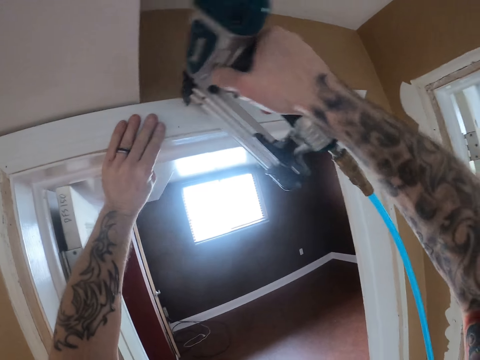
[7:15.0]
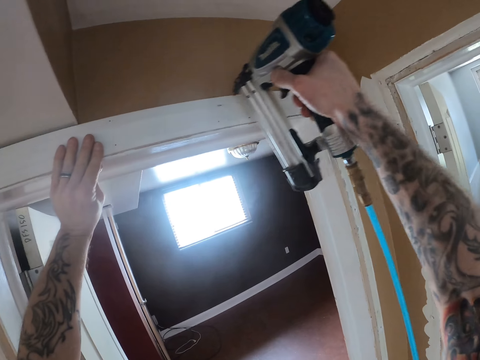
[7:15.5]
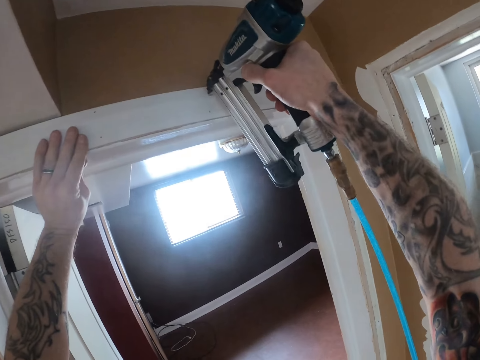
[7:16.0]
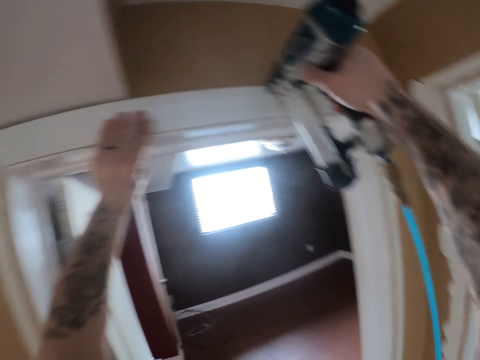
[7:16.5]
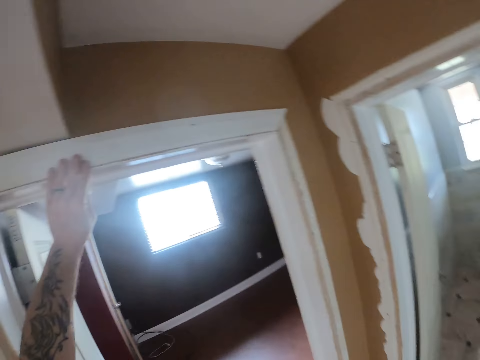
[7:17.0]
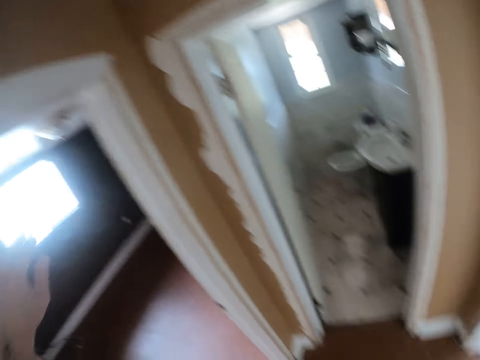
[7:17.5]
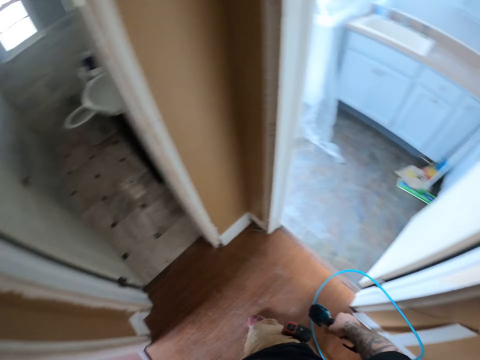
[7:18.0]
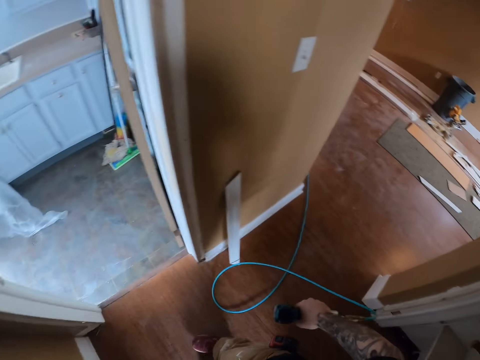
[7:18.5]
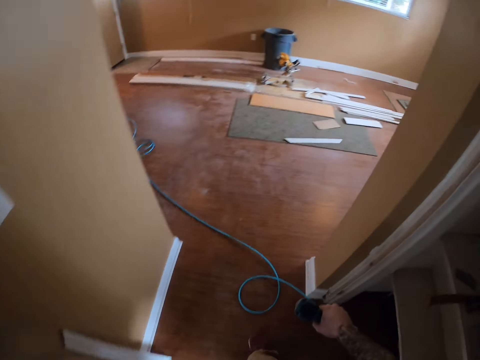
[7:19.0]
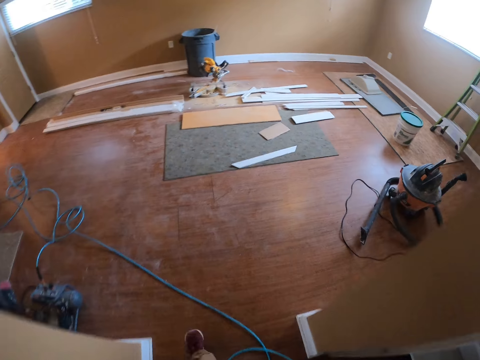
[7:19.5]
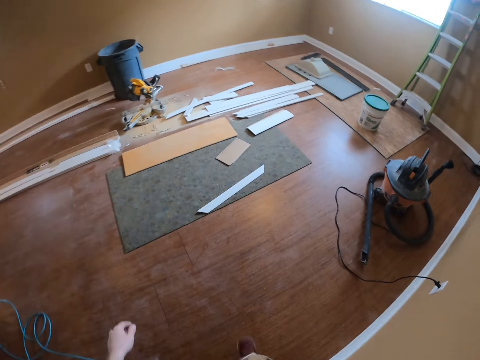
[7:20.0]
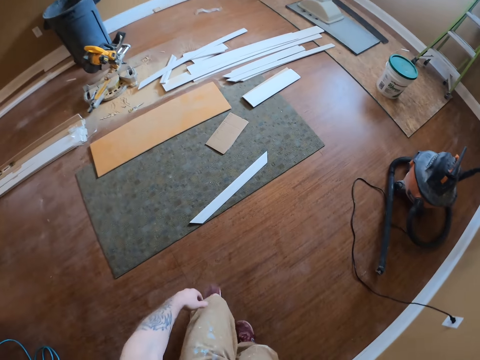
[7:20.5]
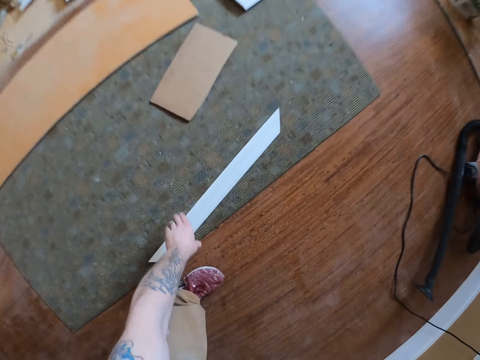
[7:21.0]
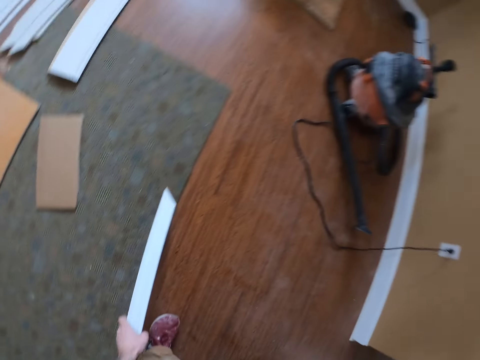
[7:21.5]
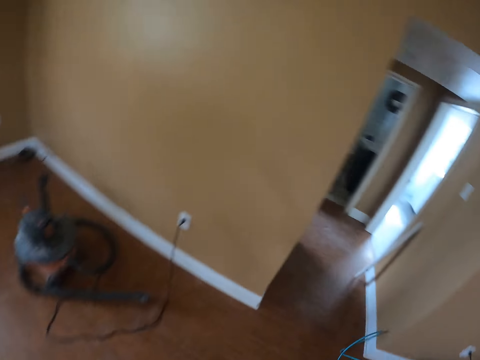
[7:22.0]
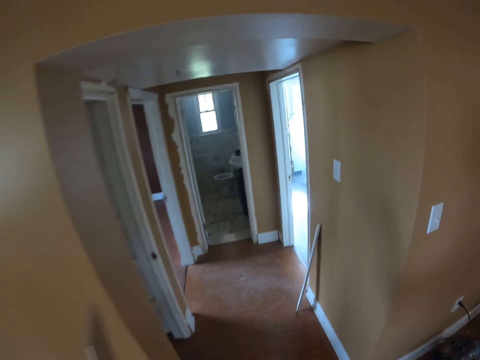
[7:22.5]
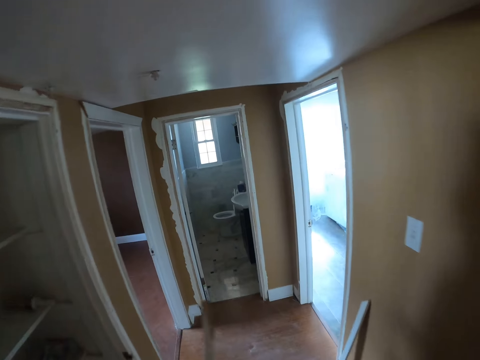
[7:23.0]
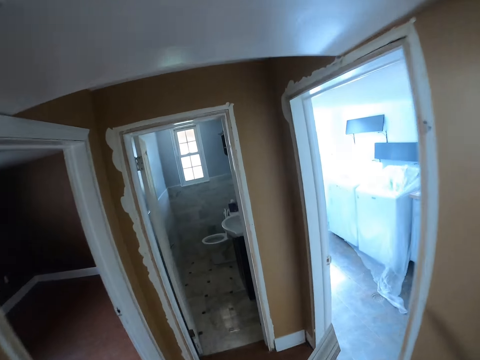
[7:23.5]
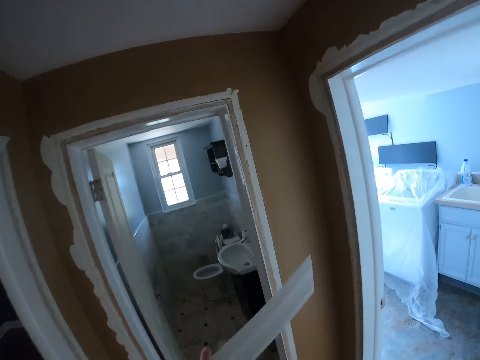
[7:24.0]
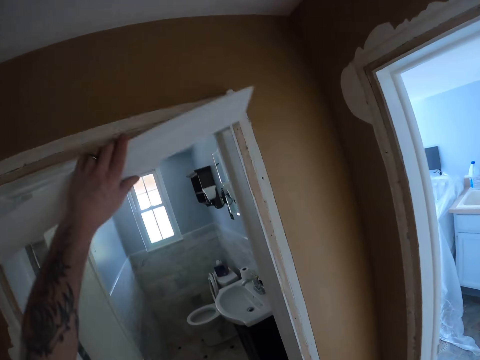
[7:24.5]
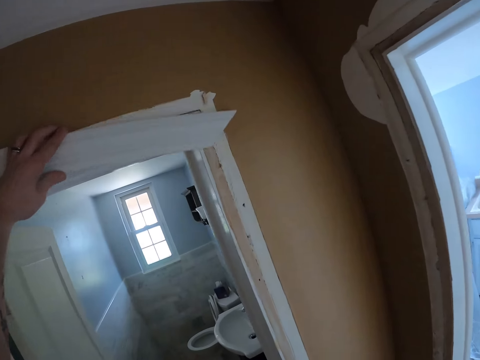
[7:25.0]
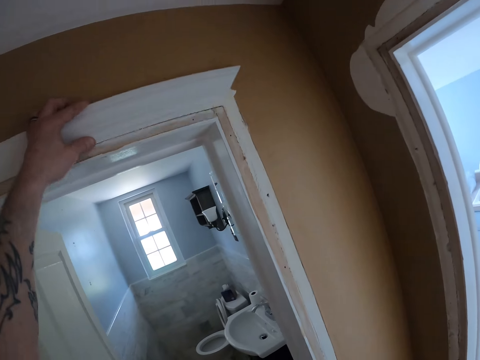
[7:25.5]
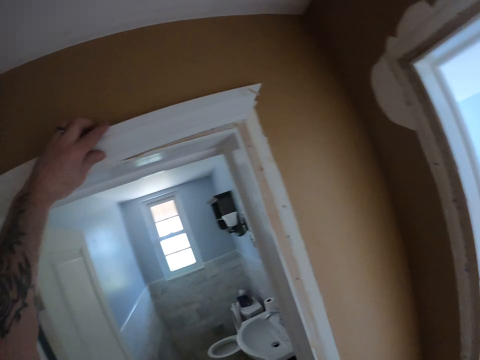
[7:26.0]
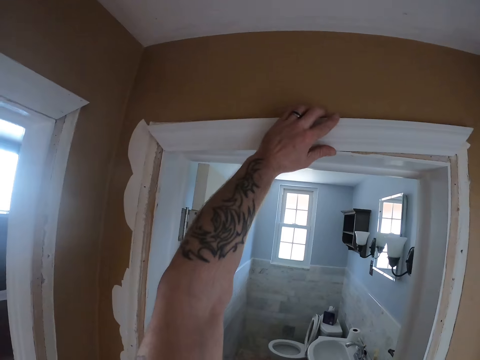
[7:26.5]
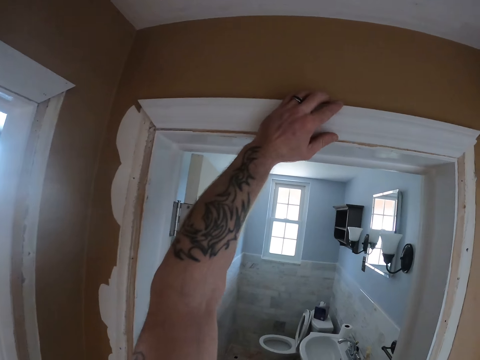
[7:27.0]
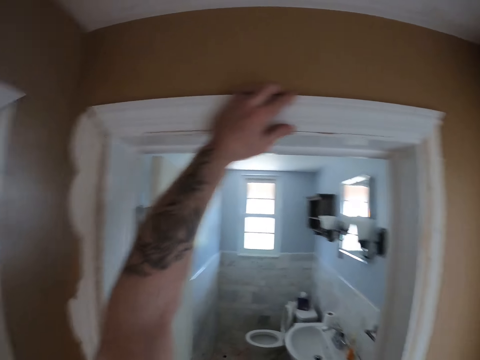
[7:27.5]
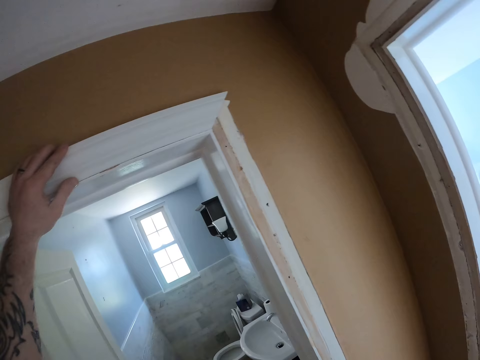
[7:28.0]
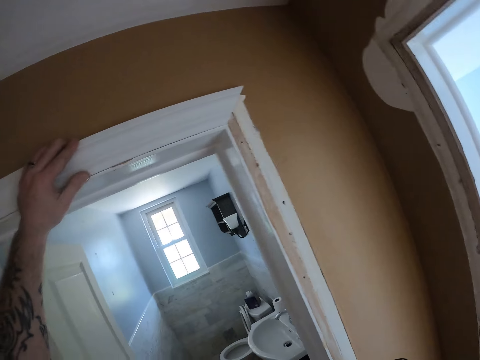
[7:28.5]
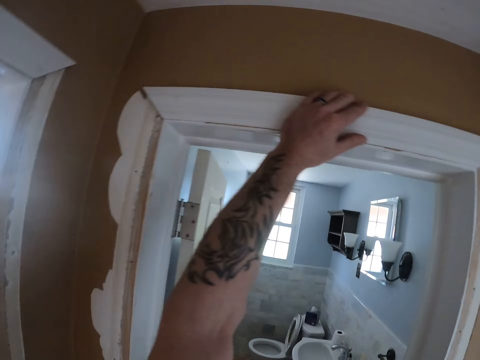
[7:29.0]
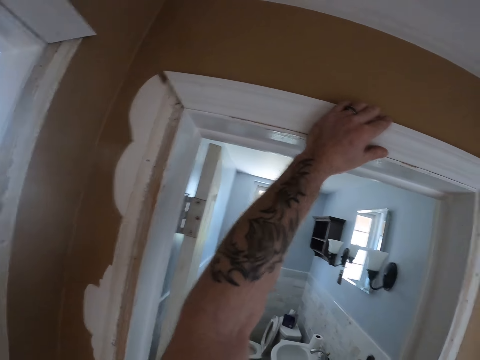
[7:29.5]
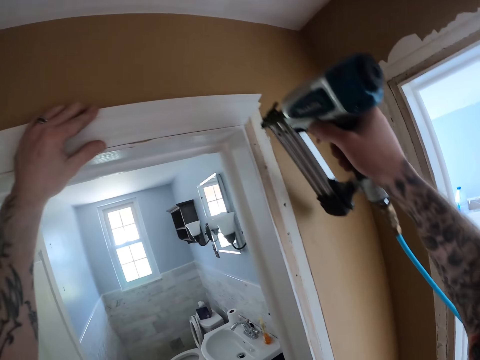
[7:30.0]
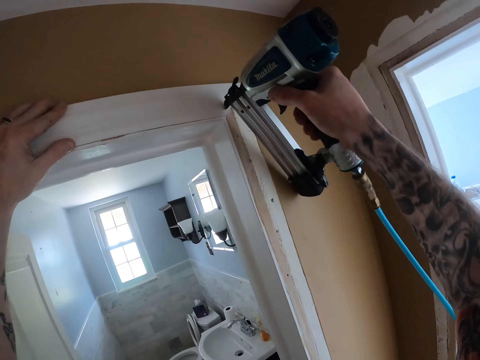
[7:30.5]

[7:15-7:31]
The camera wearer turns. They walk. They pick up a wood plank. They walk. They put the wood on the wall. They staple the wood on the door frame.

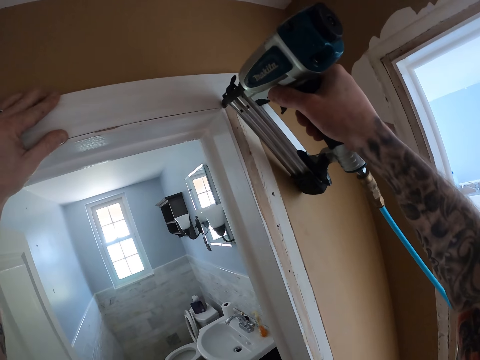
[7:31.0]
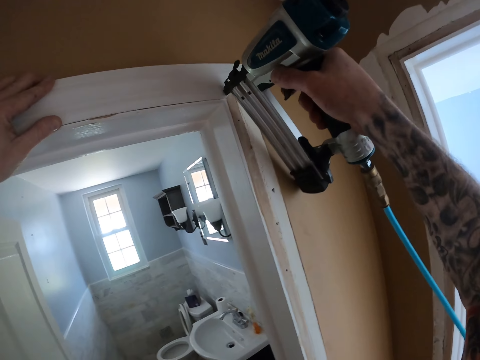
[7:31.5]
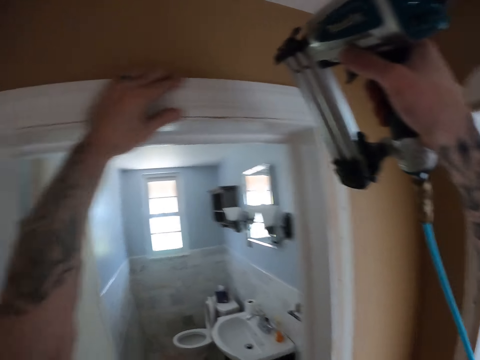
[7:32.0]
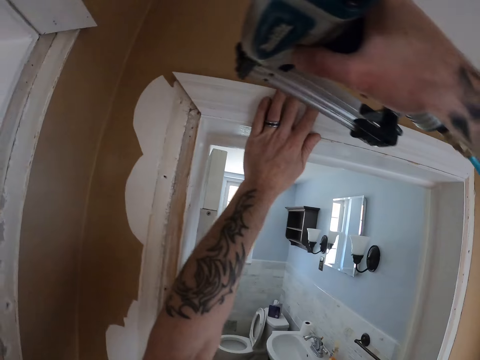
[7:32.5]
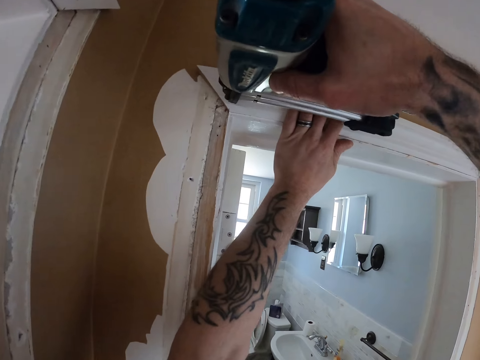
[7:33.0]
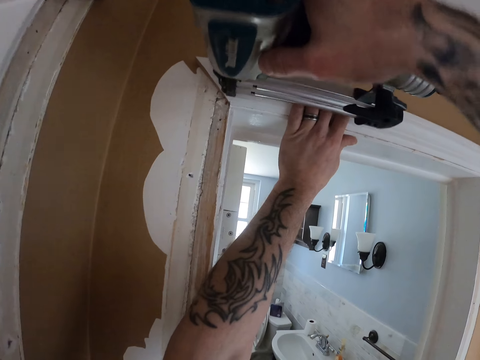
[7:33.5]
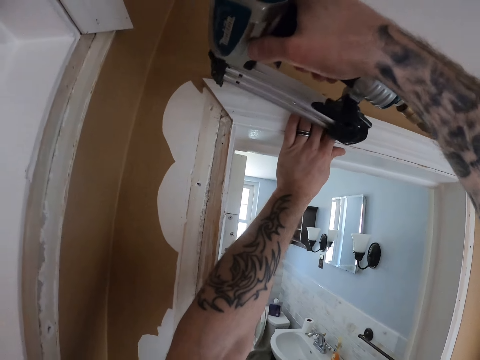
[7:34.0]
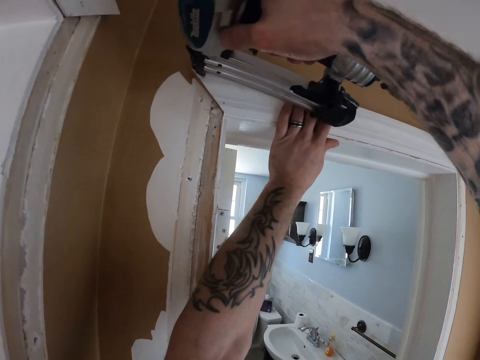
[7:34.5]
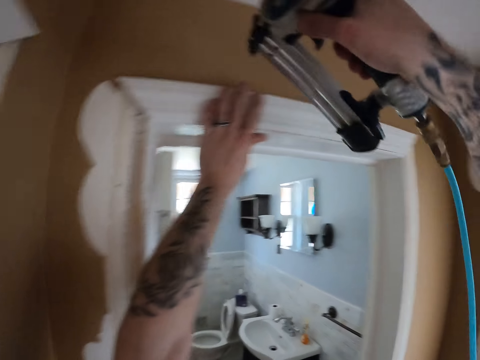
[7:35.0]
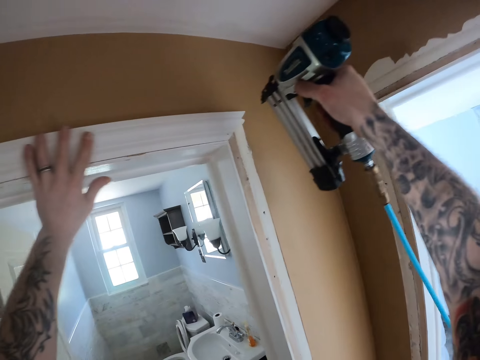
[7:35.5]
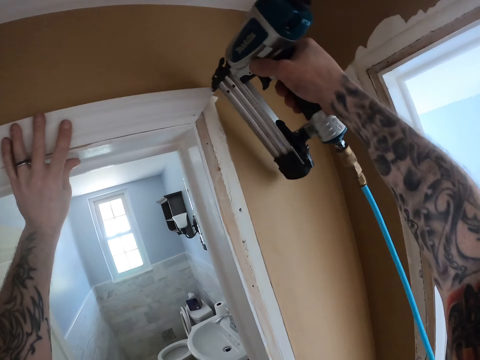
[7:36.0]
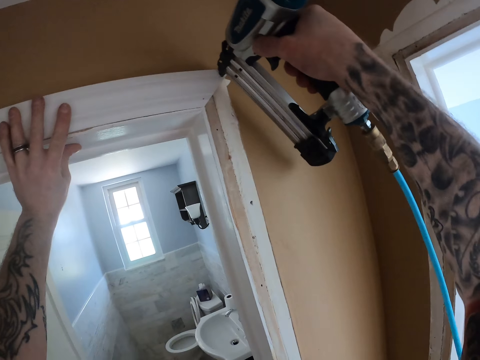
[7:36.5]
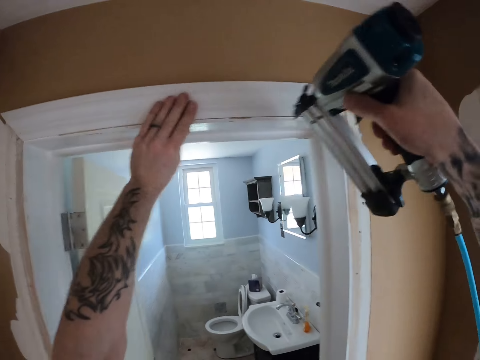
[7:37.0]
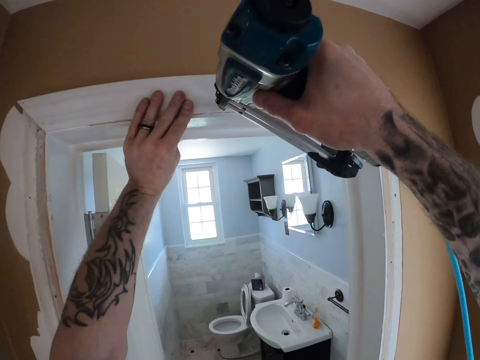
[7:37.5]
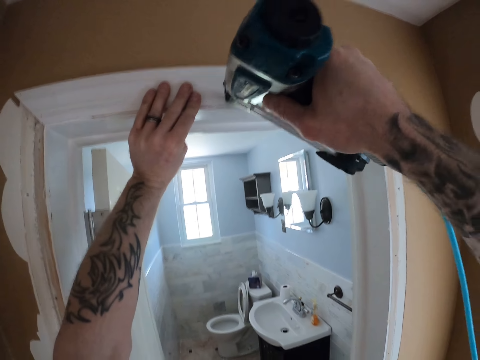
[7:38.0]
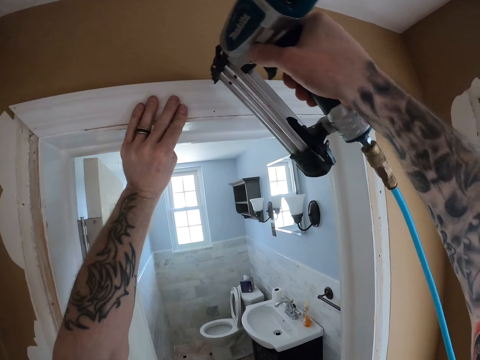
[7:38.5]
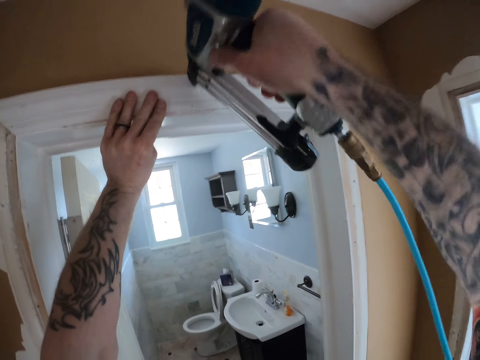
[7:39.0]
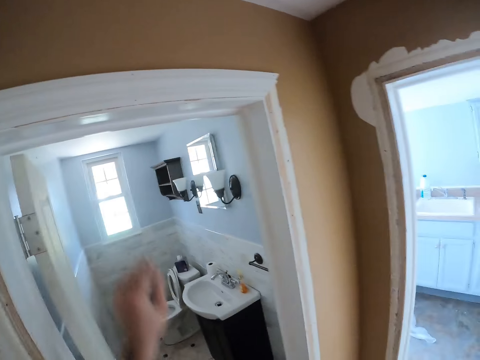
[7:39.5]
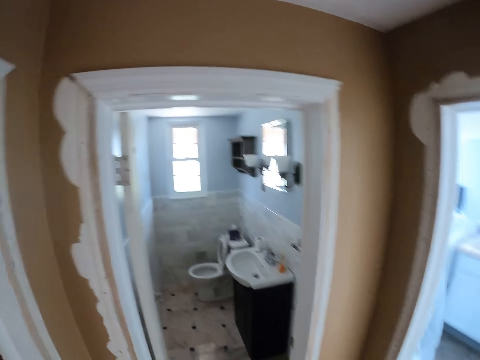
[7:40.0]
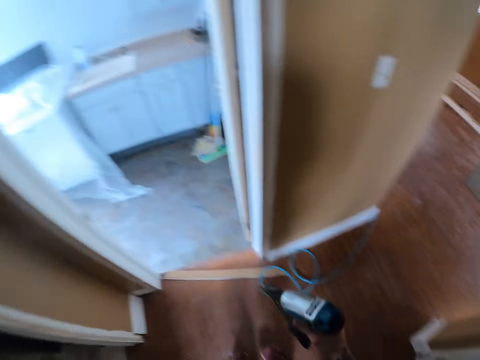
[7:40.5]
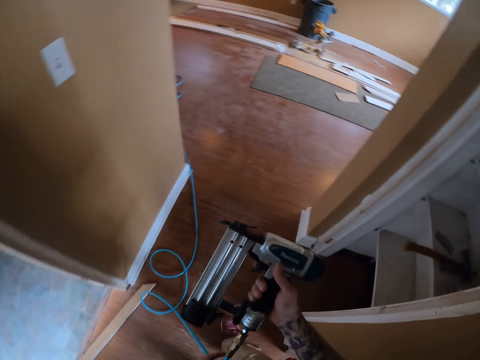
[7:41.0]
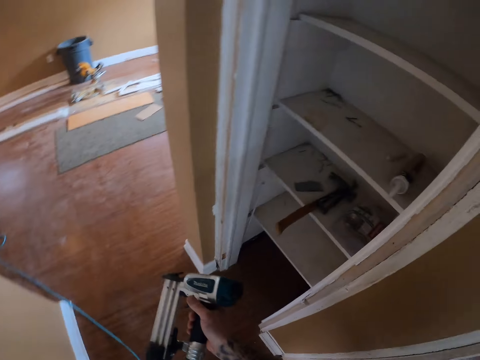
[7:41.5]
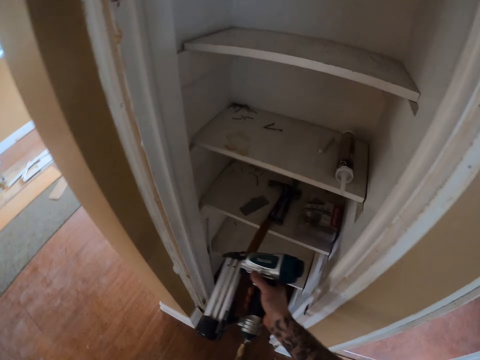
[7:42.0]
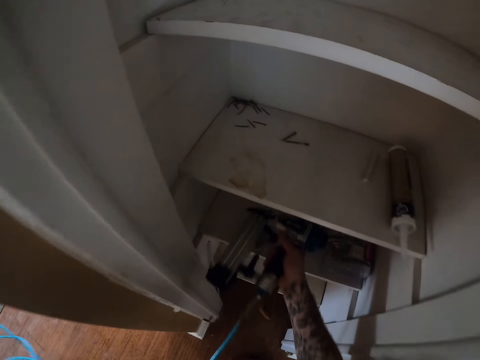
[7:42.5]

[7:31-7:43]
The camera wearer nails the wood plank to the wall. They walk.
